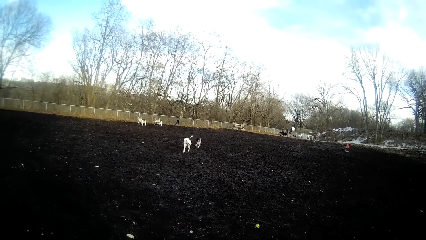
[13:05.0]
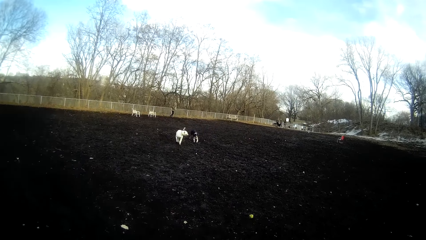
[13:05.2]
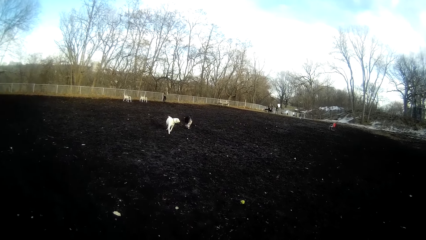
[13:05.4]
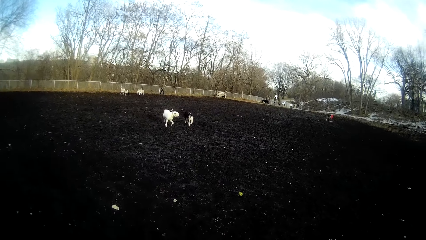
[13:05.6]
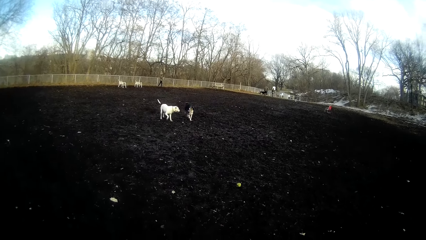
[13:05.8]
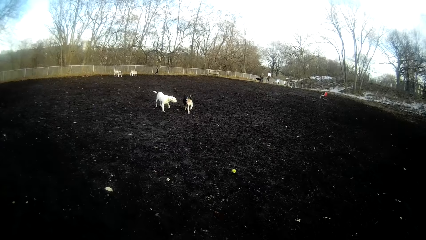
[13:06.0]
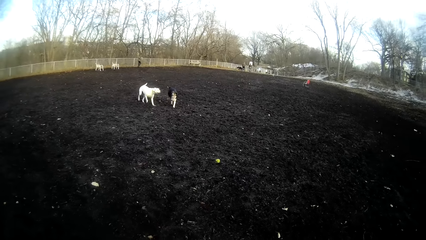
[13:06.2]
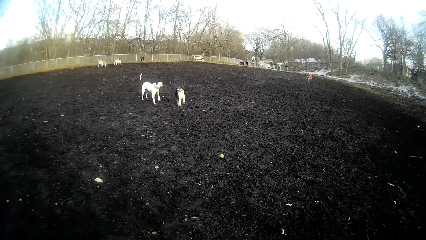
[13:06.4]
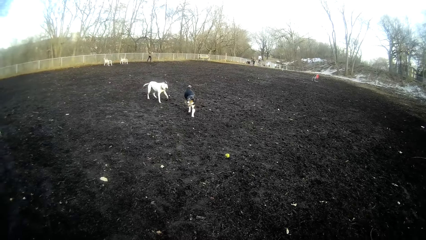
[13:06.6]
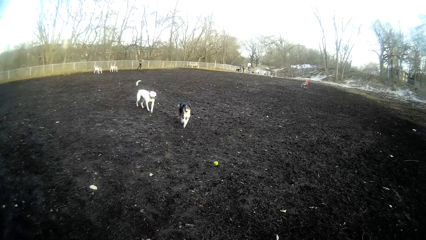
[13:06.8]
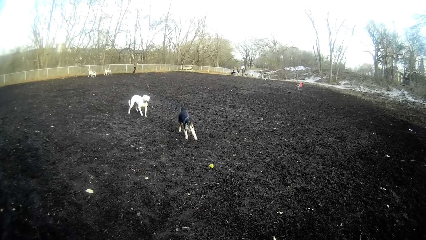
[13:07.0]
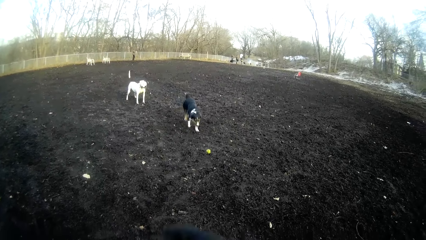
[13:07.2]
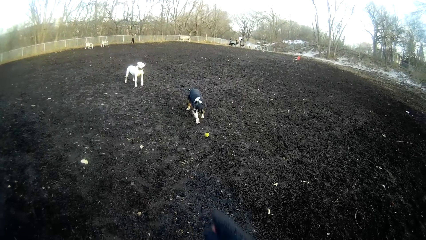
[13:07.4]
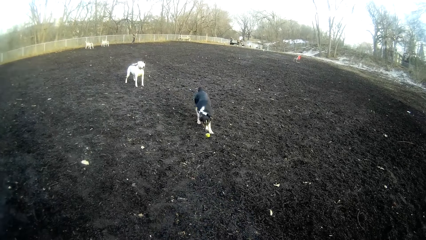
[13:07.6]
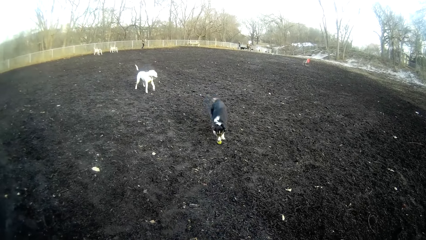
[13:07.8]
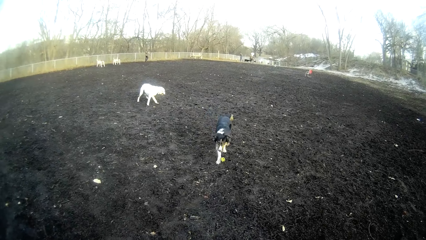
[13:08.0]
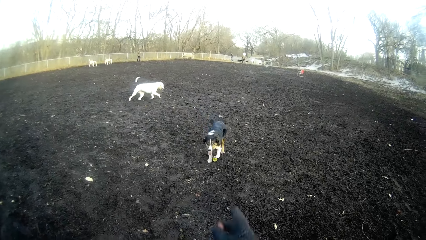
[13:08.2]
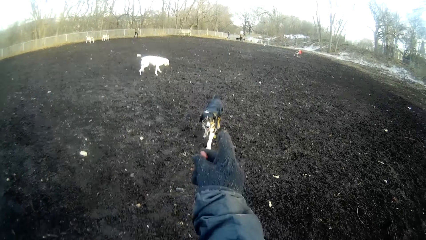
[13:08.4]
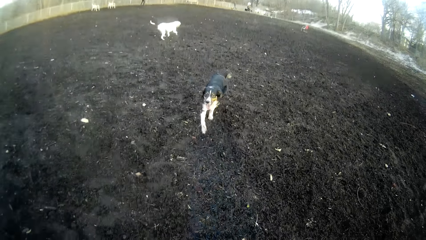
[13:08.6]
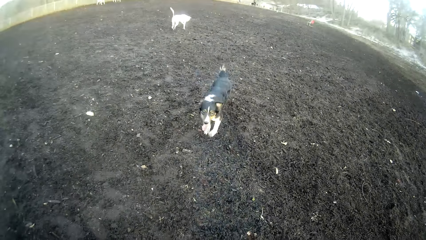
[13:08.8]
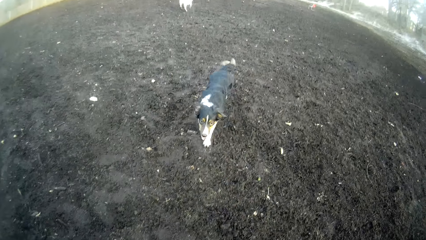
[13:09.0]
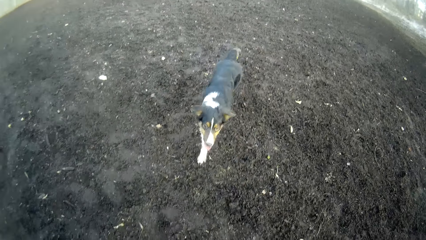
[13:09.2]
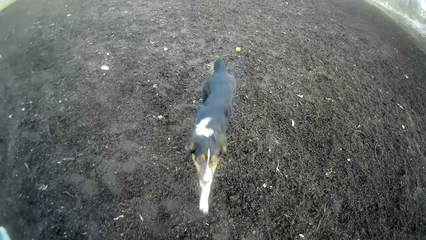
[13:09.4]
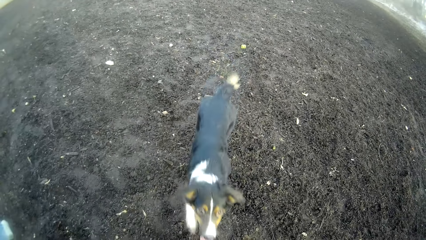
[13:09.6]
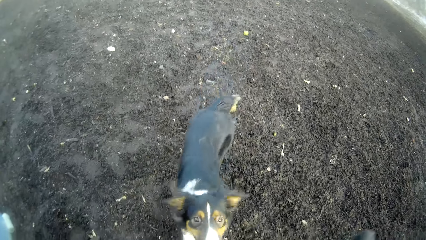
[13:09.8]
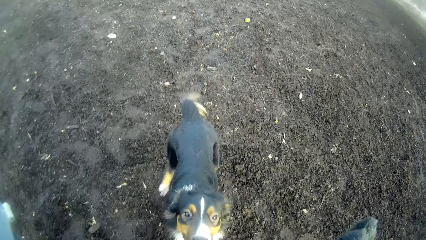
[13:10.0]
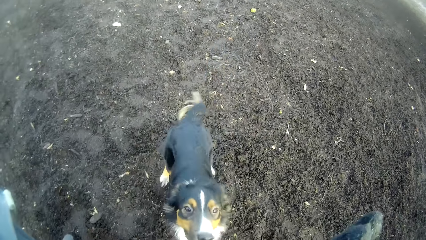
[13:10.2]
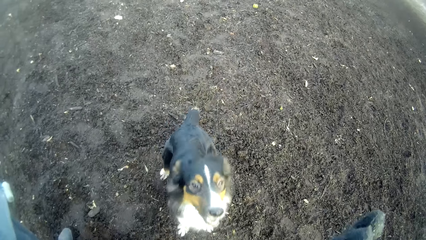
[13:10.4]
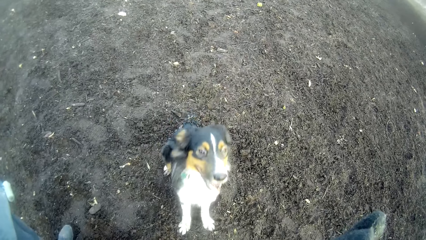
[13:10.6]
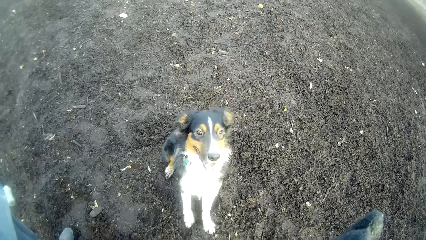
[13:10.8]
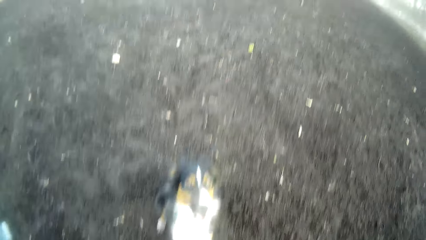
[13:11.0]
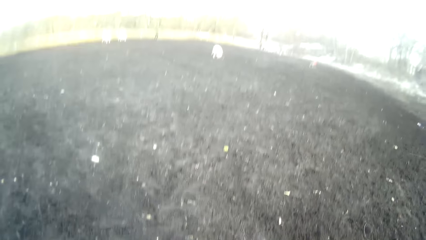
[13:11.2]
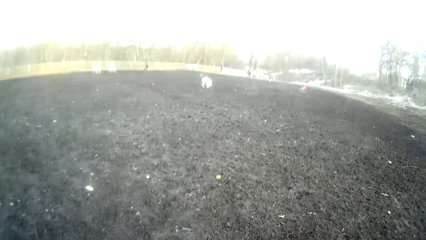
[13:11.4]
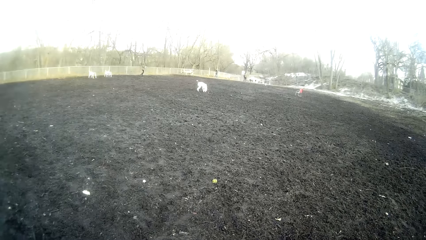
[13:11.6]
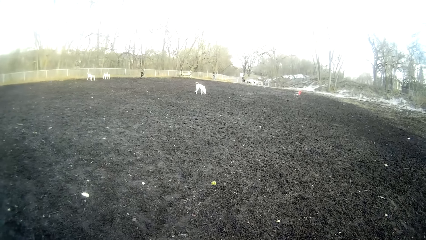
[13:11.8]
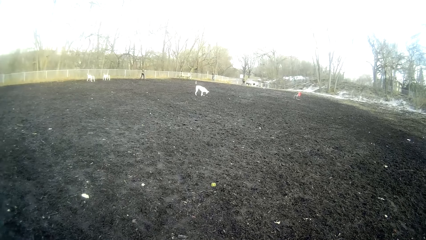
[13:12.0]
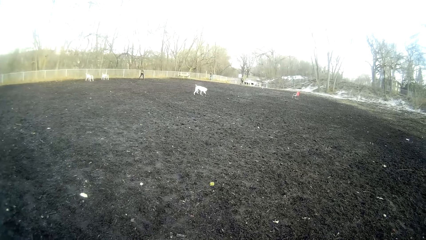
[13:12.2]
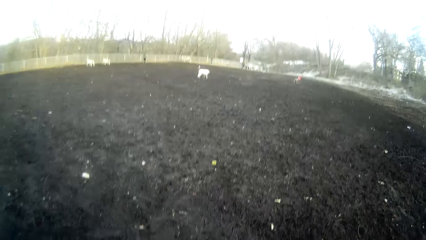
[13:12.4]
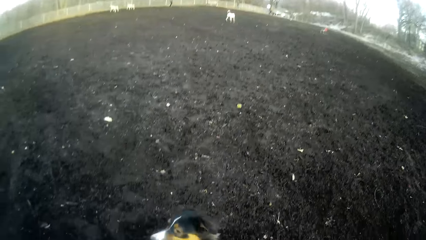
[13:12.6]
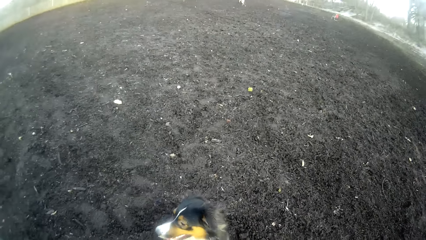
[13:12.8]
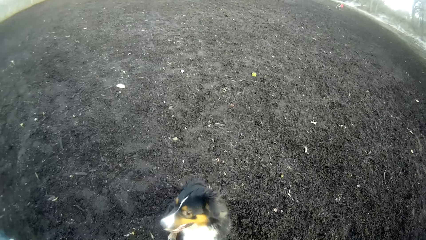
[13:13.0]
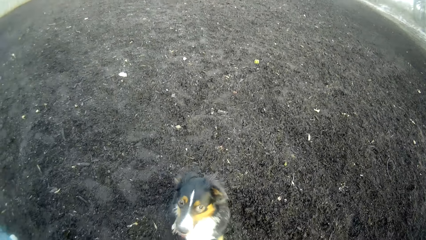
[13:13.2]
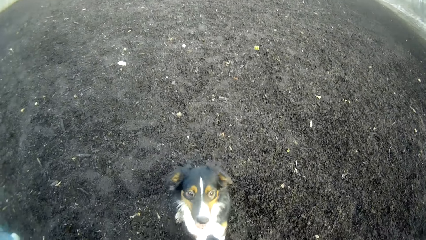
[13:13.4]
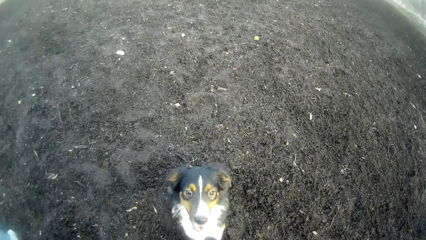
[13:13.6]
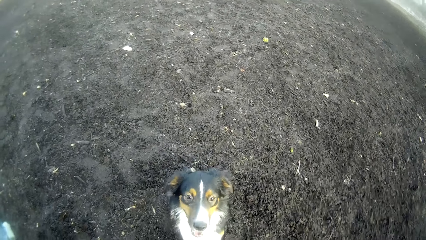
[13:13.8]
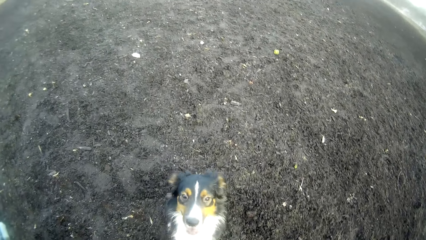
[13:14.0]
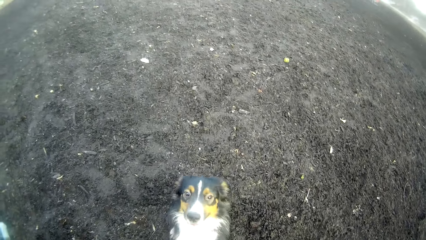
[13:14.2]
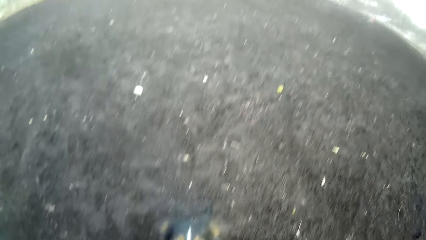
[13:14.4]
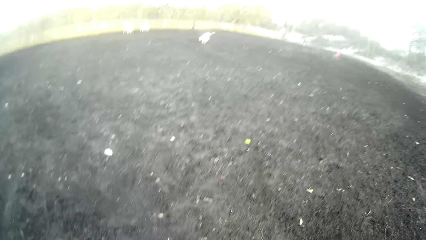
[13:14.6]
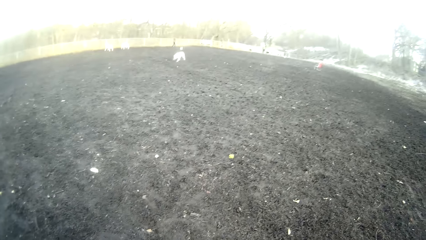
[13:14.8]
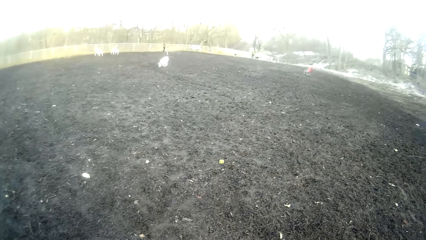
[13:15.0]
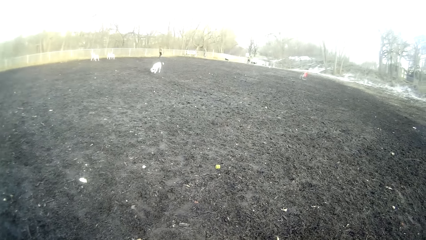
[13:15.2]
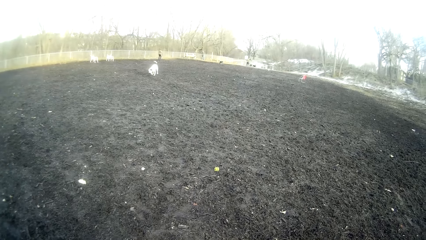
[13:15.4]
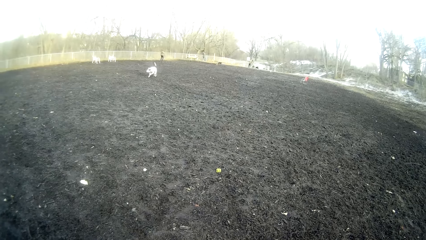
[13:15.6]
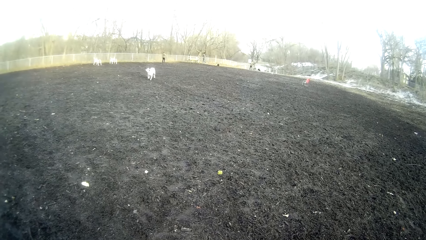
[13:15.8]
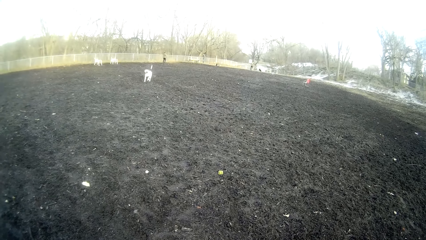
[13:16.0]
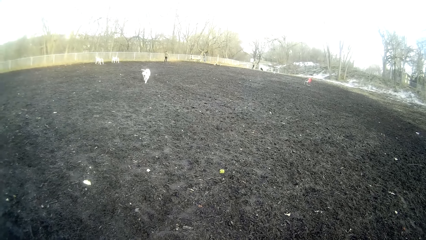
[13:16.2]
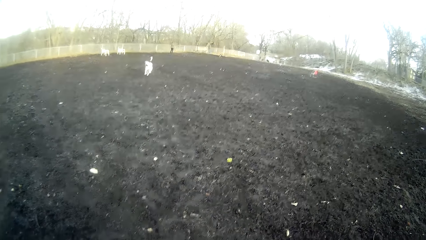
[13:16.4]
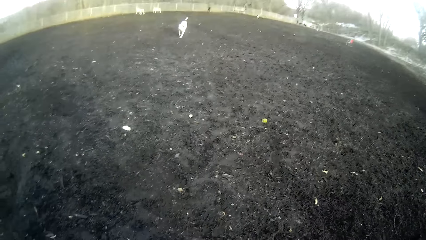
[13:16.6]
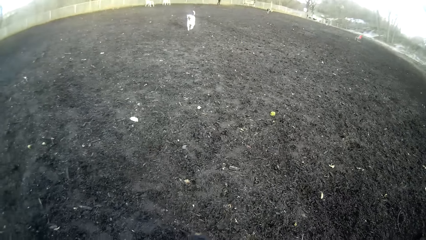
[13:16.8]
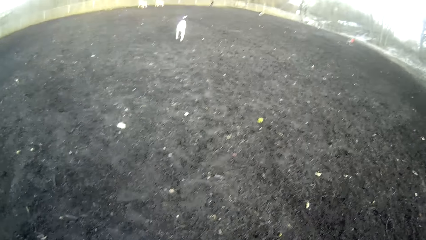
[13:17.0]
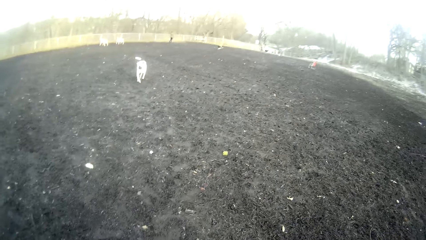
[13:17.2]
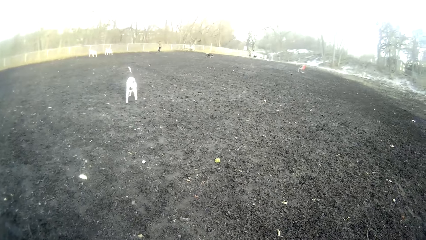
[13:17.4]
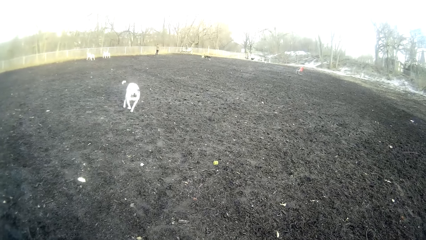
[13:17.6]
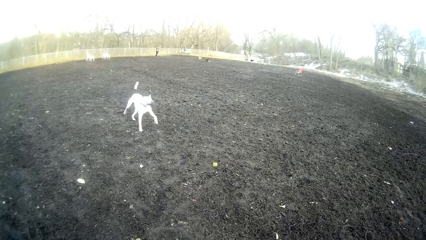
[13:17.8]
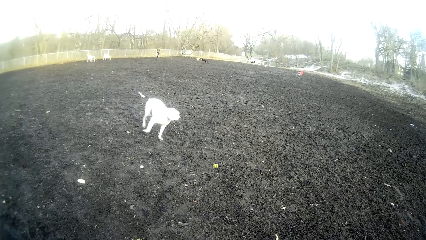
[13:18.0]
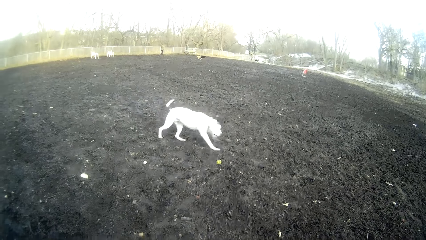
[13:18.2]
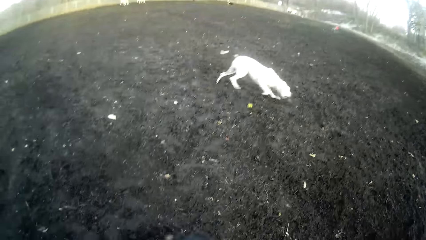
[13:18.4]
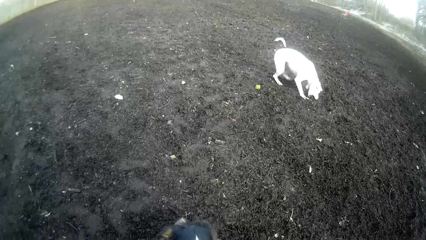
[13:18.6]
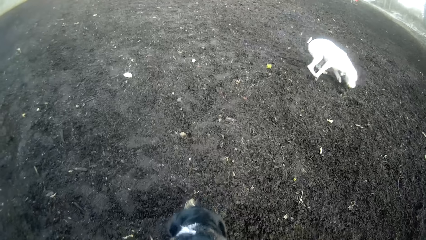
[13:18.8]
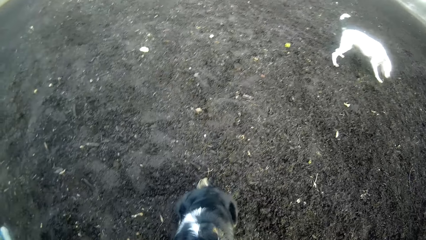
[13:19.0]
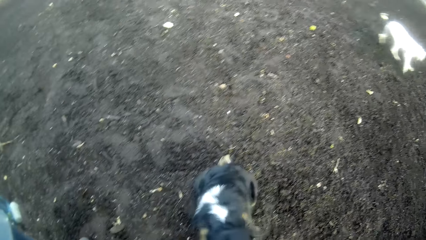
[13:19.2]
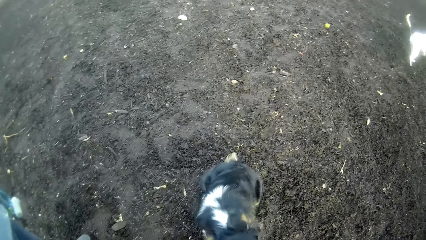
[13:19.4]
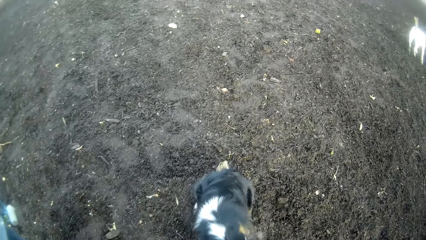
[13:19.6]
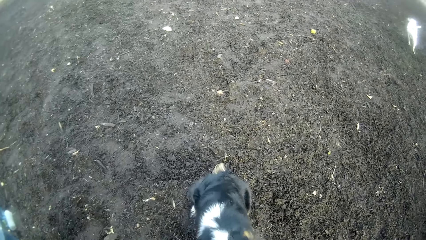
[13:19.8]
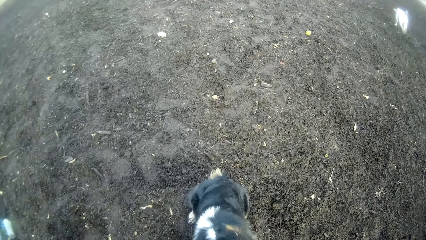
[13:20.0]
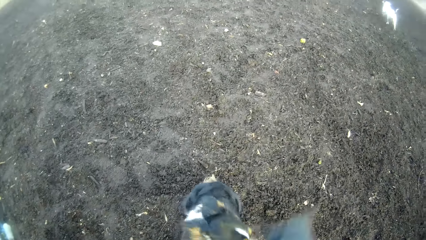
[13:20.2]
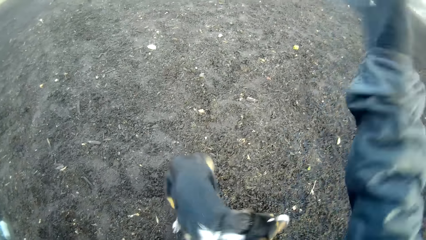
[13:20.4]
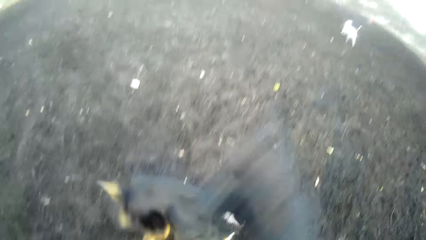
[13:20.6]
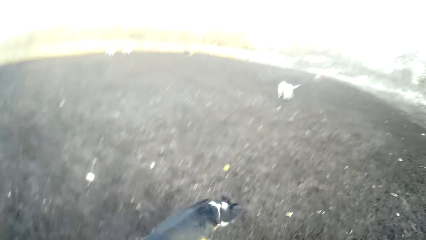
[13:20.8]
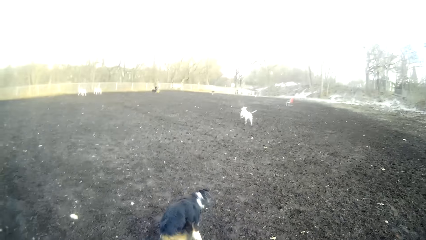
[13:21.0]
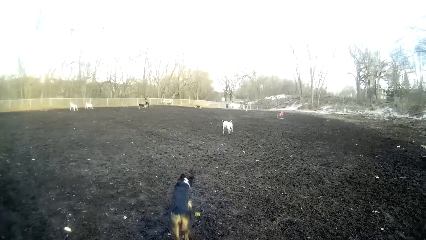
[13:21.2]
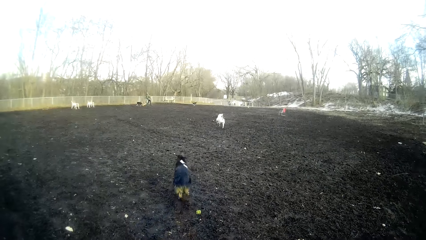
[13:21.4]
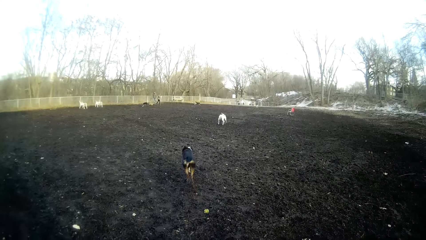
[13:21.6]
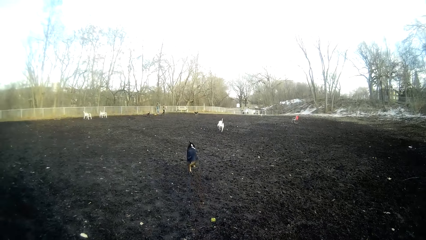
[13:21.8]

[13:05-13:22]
The dog plays with a tennis ball on the field. The camera wearer points a stone towards the dog with his right hand. He looks at the dog. He plays with the dog. He throws the stone with his right hand.
